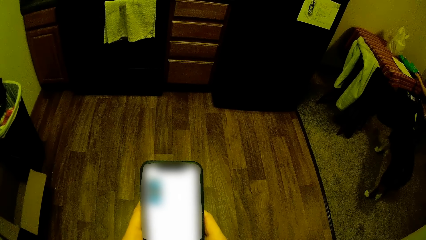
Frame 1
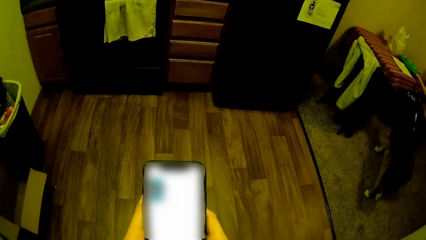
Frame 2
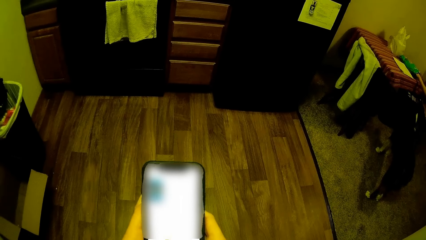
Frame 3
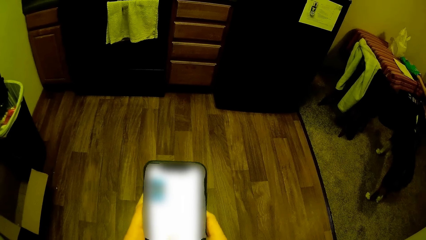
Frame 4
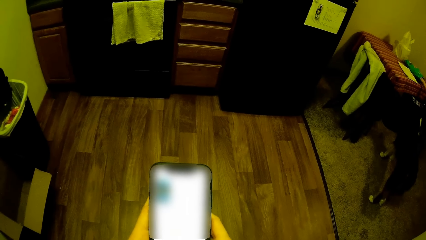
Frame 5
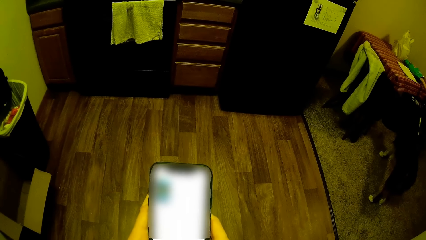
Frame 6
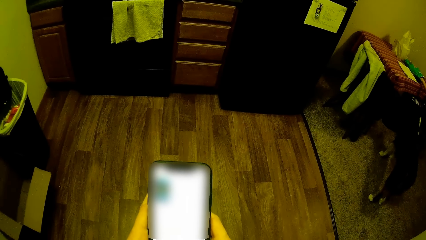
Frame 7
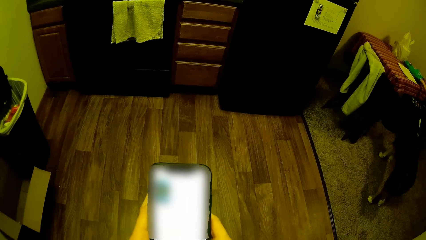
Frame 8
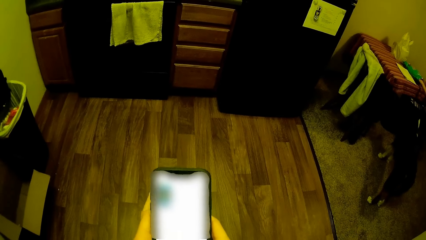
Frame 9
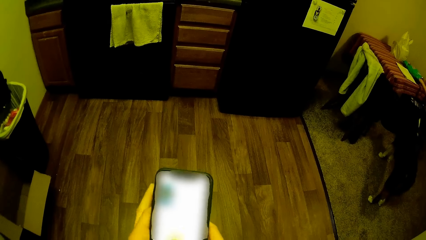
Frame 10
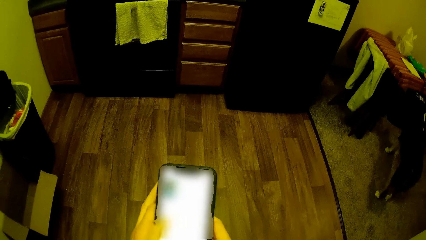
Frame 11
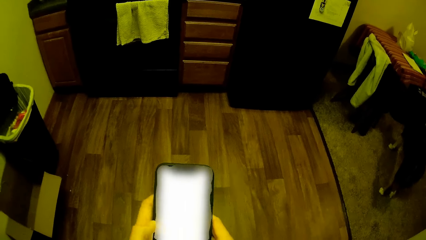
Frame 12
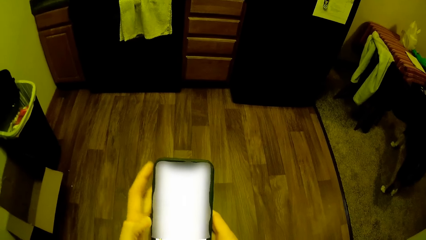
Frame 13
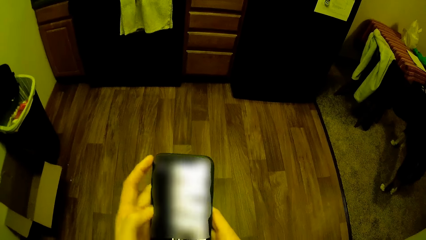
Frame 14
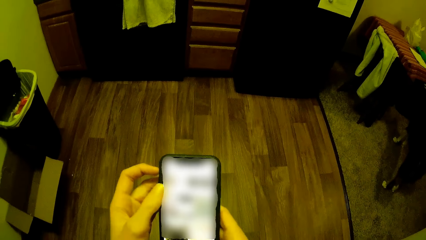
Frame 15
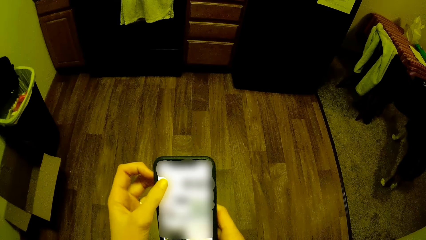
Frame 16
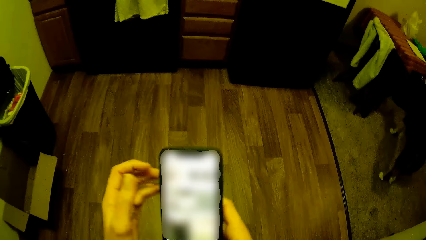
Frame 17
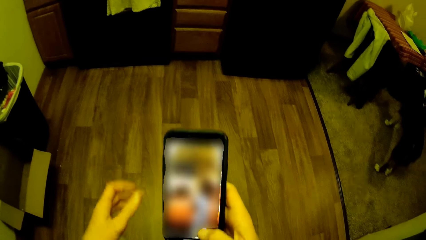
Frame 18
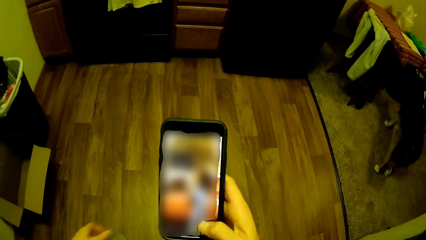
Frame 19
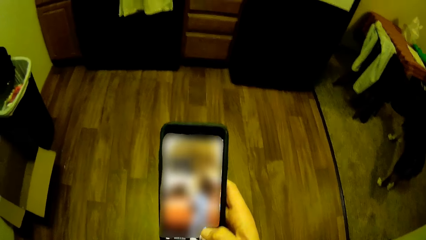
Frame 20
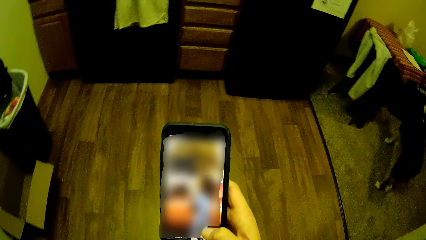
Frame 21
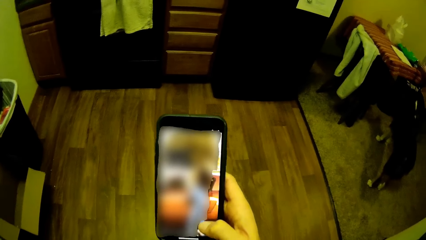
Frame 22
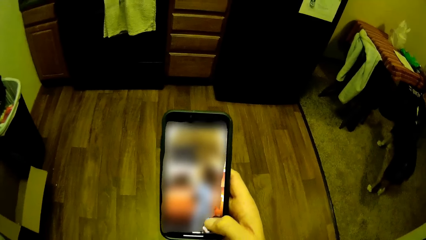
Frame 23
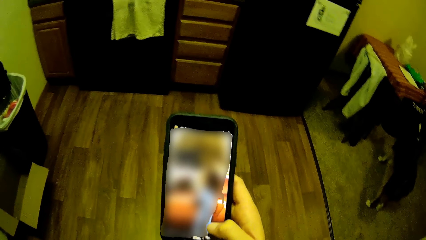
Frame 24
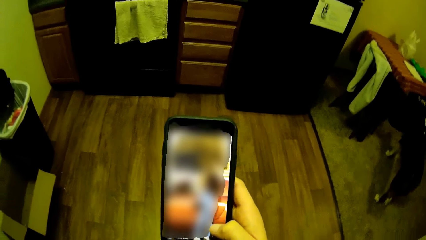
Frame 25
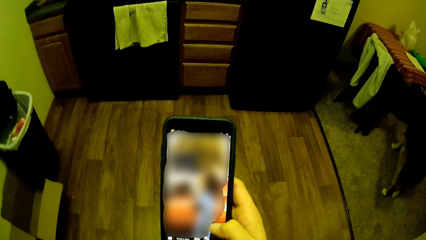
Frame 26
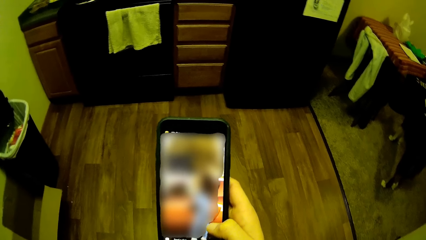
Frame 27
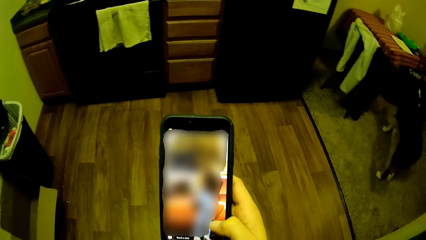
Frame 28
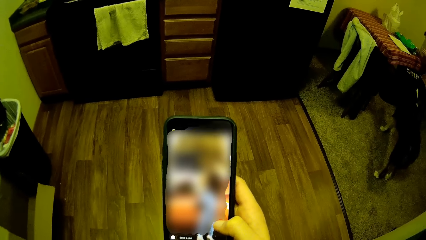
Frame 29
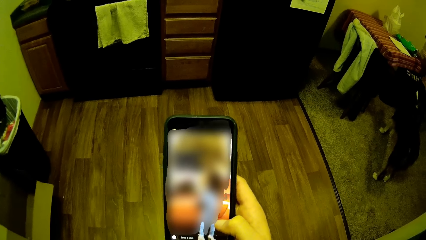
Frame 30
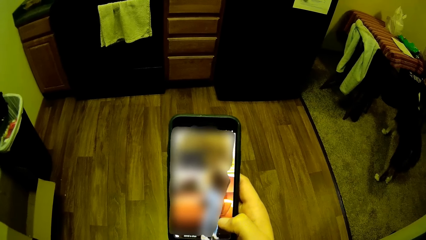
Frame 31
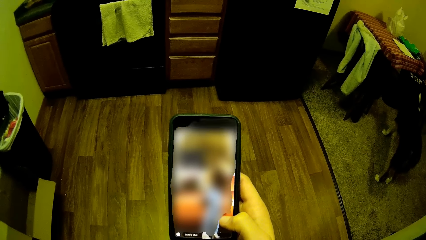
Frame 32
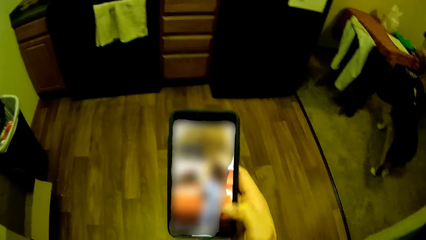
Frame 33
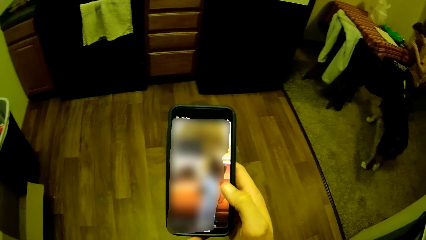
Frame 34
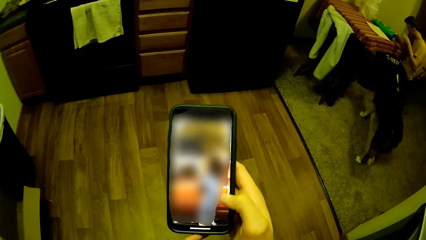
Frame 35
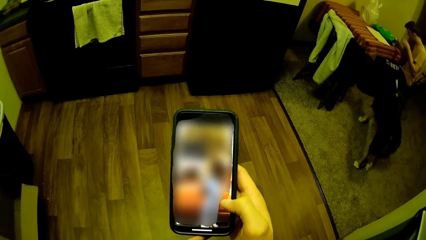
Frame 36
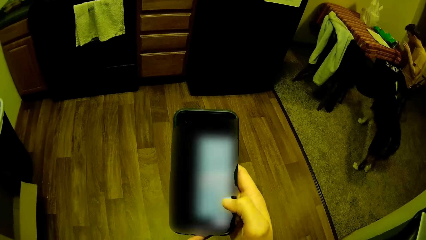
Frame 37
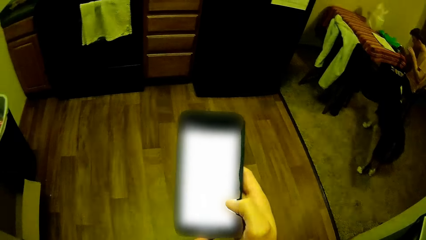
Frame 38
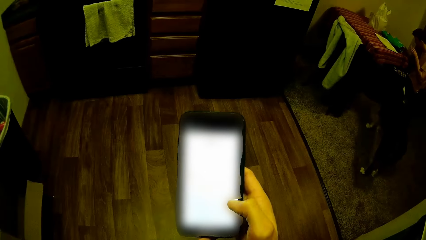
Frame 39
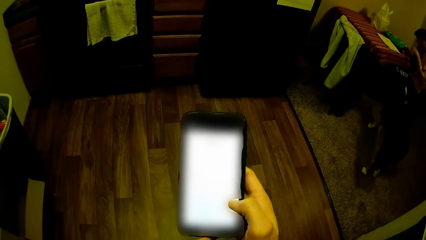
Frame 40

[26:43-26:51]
The camera wearer removes a hand from the phone.

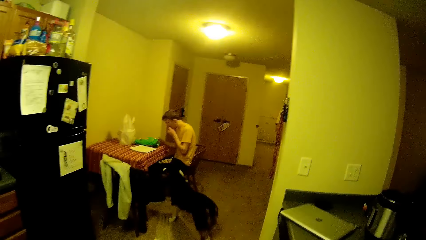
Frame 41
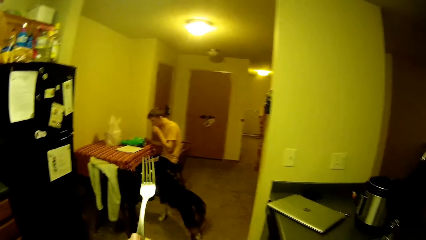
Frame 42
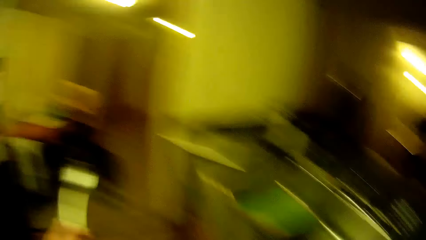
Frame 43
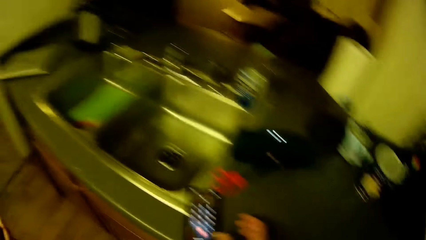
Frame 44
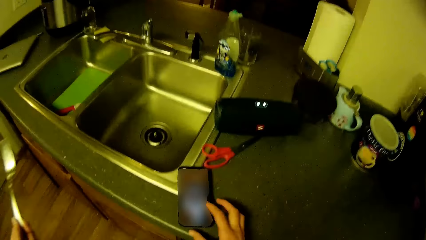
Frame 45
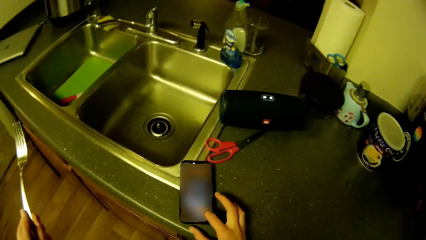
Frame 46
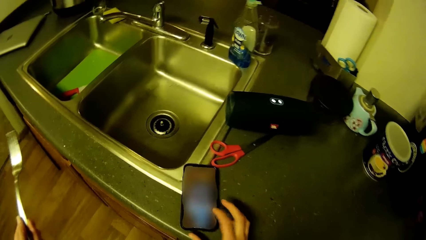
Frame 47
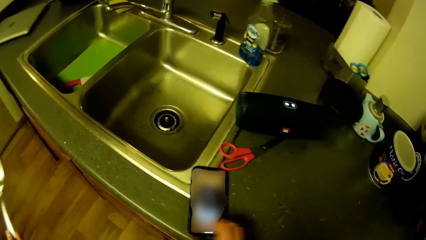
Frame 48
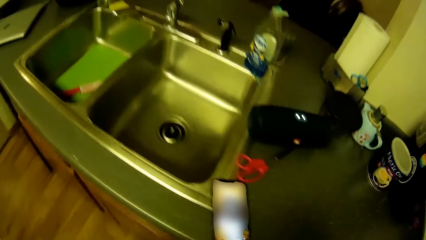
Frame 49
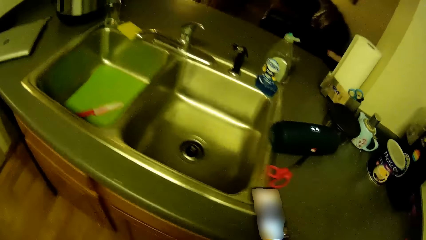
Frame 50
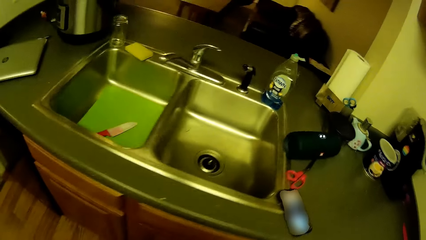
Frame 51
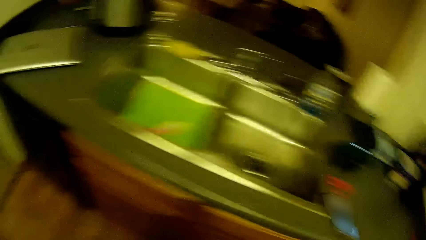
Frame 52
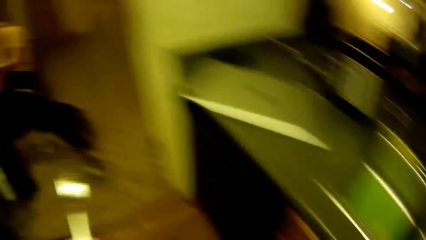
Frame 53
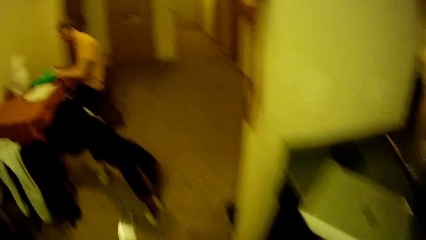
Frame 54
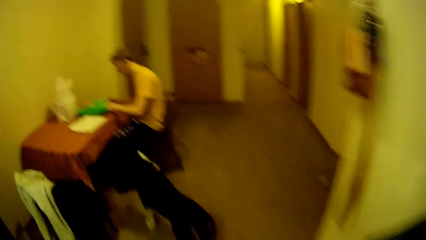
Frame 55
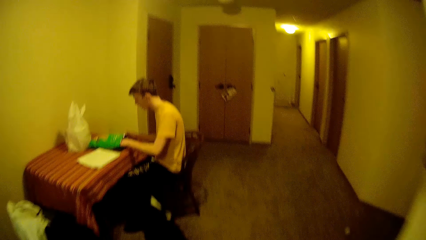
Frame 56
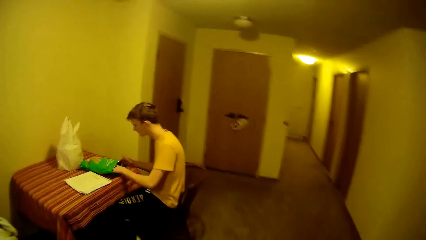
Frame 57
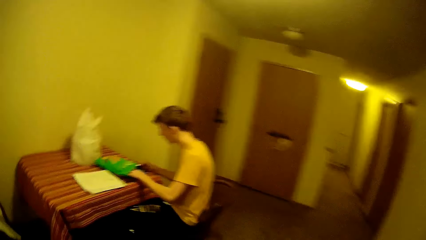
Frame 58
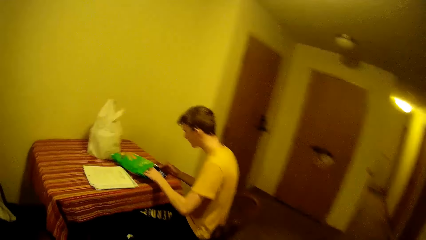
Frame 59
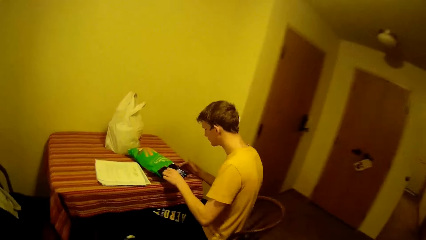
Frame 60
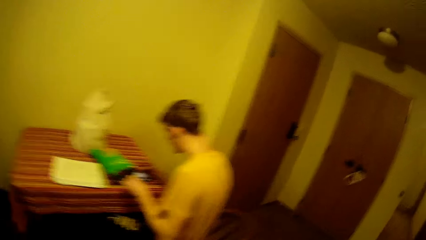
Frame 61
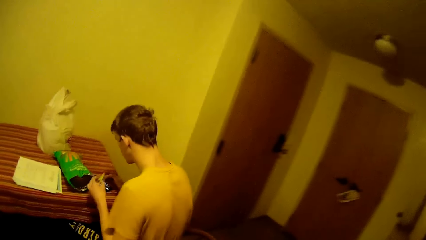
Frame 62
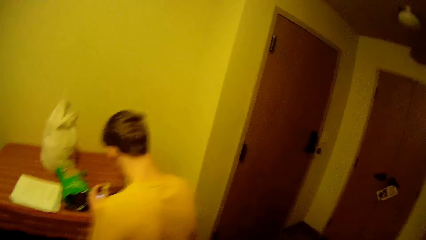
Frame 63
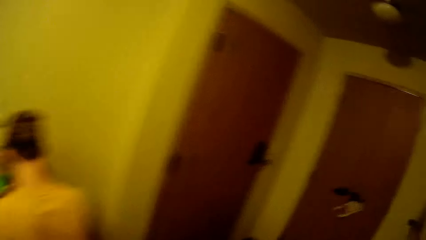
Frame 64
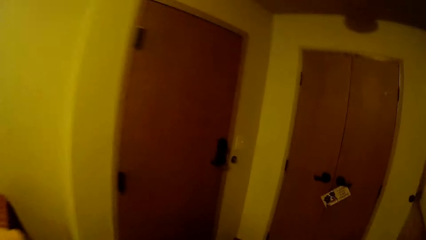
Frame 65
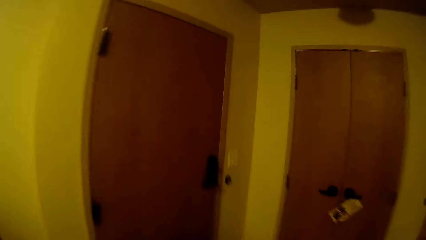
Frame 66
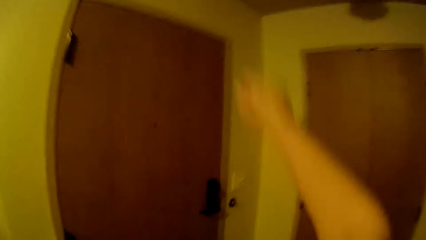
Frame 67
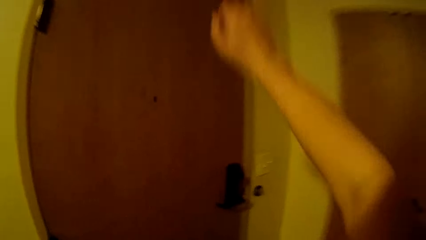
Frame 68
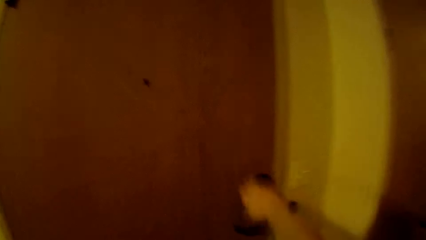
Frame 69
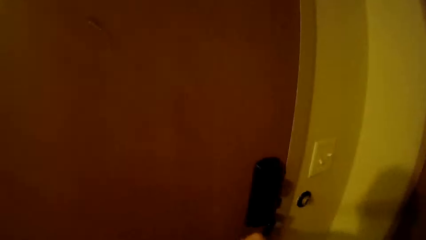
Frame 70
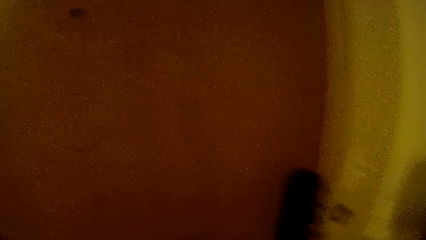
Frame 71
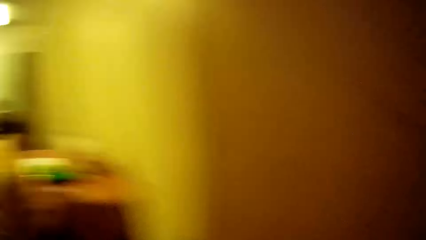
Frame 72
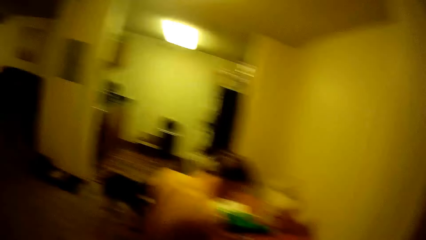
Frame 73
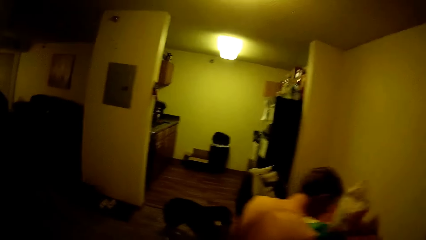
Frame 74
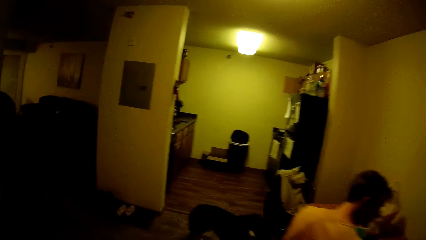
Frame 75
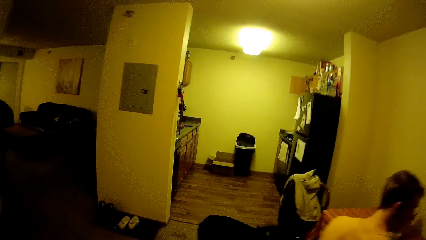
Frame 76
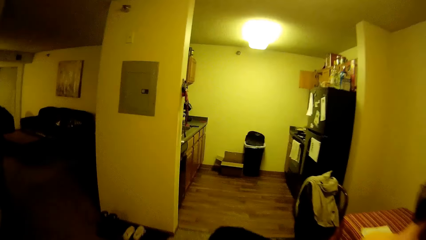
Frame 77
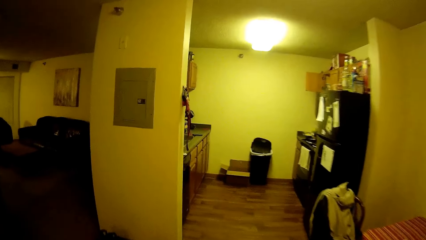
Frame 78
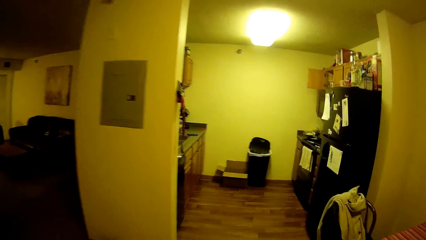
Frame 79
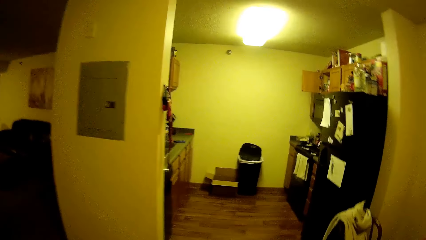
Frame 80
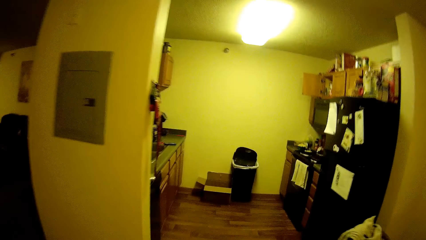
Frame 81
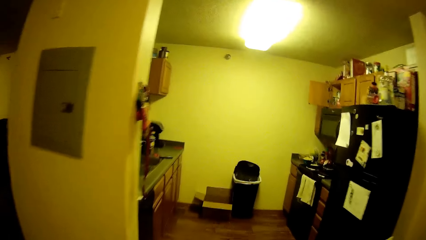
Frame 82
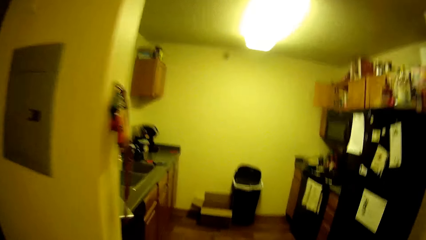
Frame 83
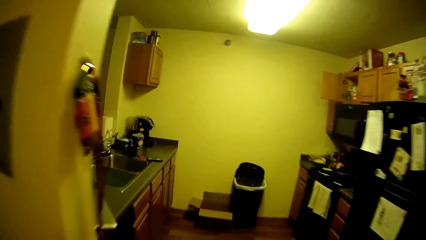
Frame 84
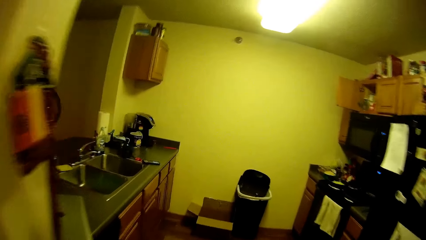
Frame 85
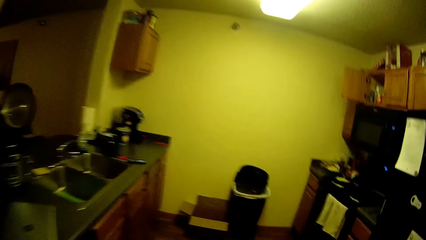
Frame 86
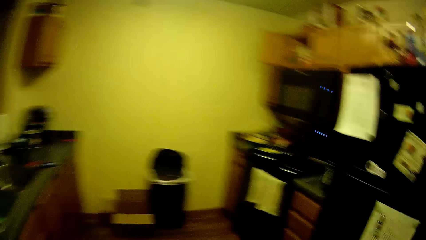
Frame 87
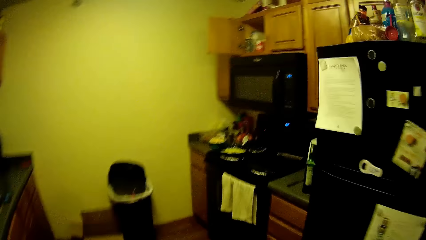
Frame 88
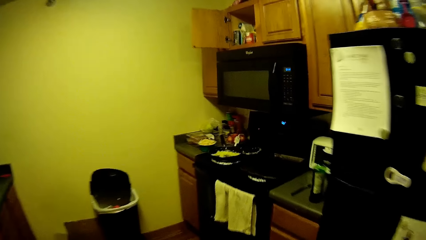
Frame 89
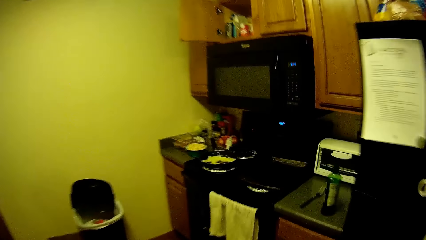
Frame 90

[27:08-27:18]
The camera wearer looks around. They operate the phone. They walk away from the phone to the other side. A man eats. The camera wearer moves a hand. They hold the door handle. They walk to the other side.
